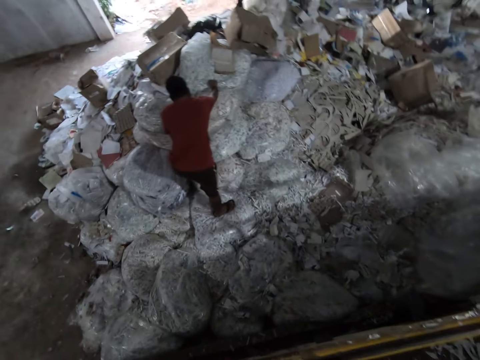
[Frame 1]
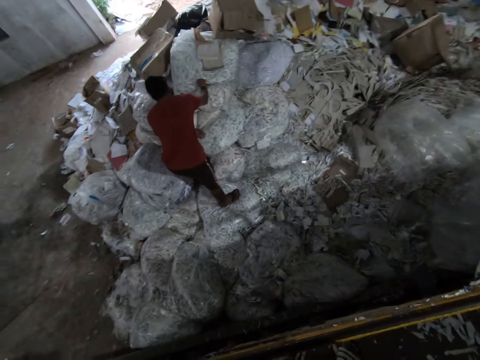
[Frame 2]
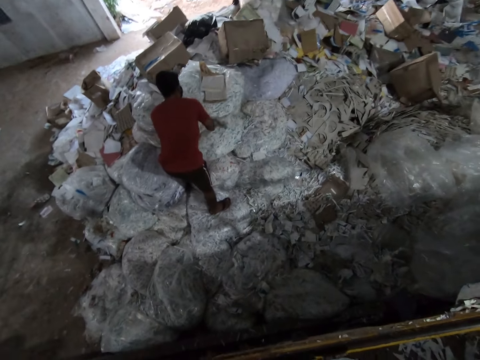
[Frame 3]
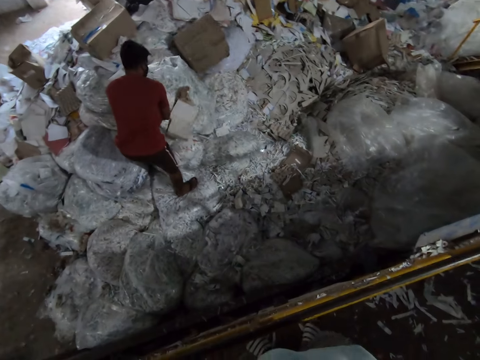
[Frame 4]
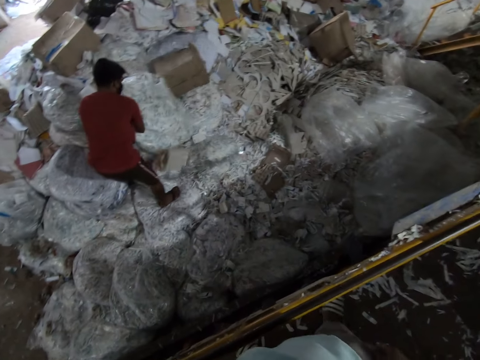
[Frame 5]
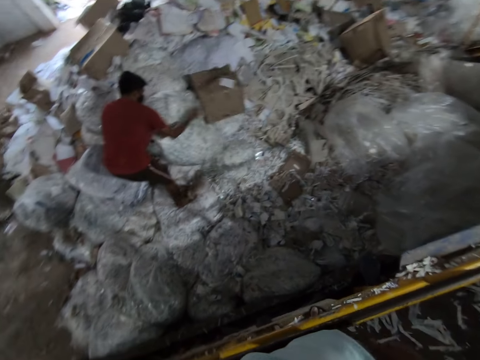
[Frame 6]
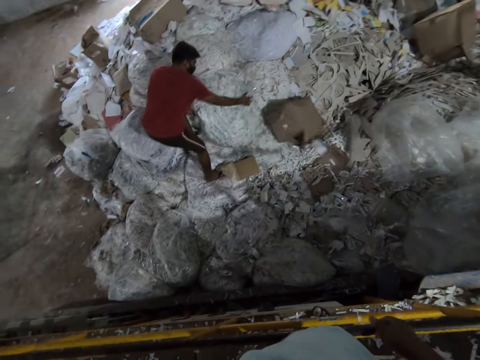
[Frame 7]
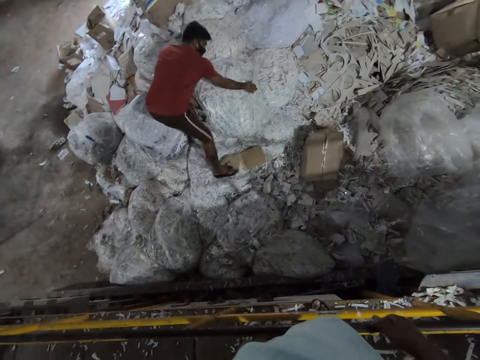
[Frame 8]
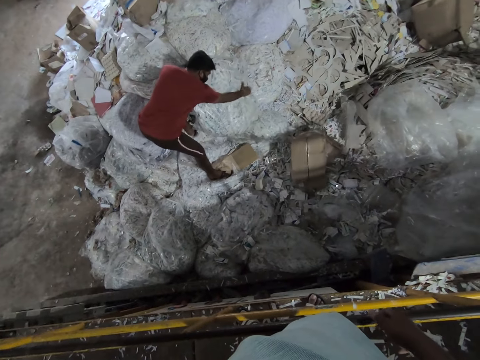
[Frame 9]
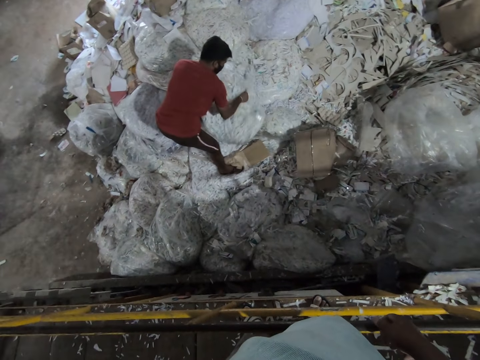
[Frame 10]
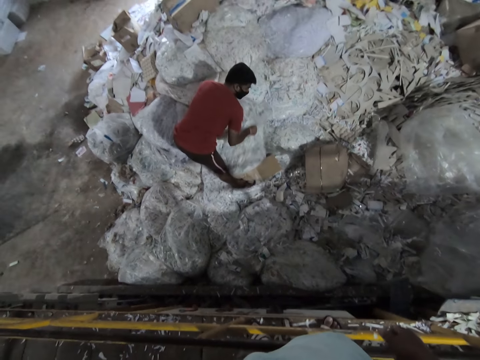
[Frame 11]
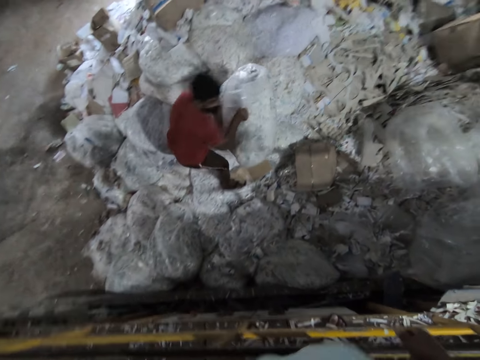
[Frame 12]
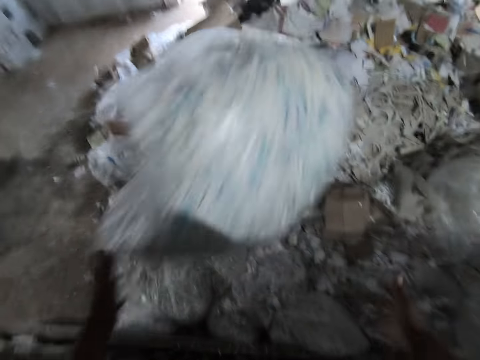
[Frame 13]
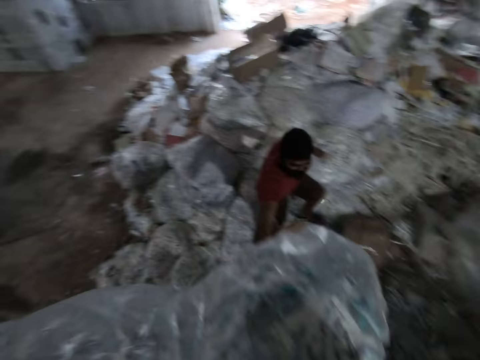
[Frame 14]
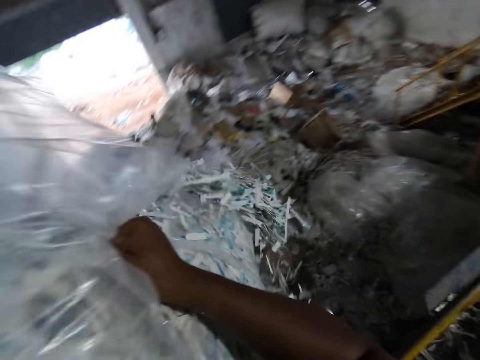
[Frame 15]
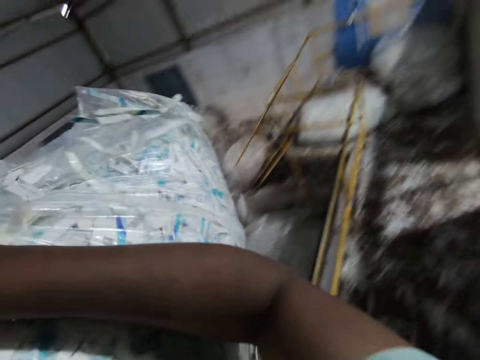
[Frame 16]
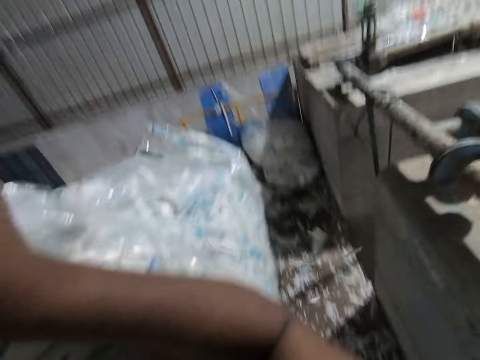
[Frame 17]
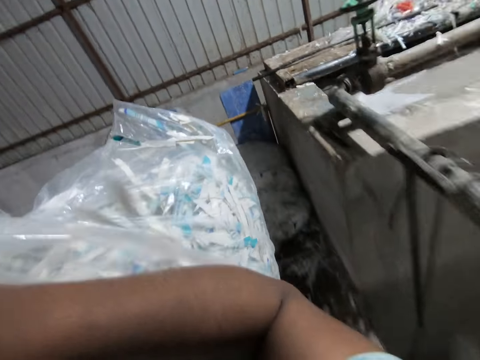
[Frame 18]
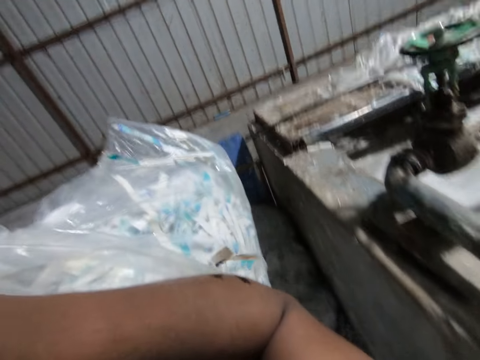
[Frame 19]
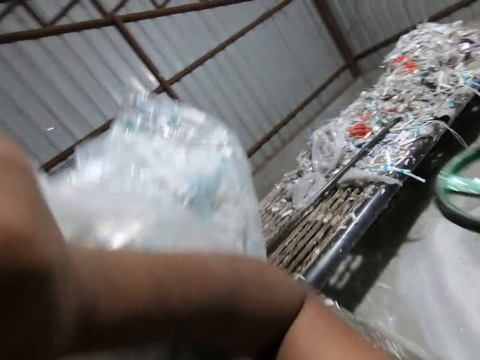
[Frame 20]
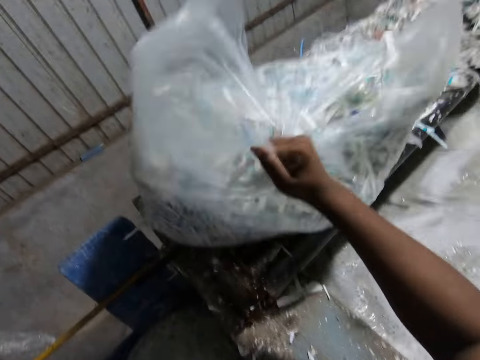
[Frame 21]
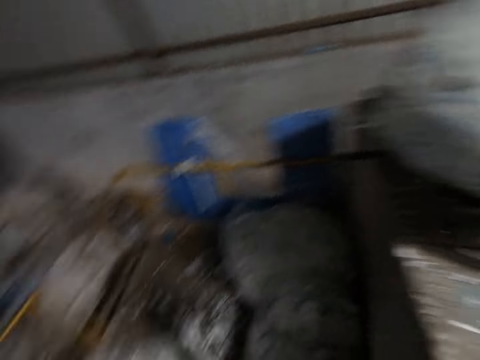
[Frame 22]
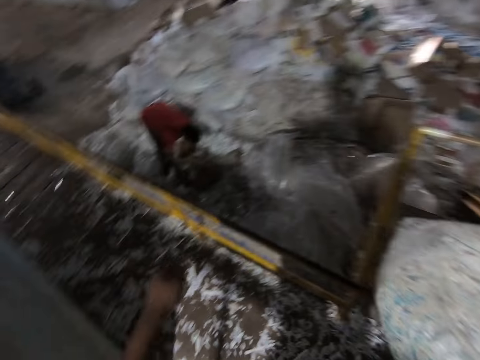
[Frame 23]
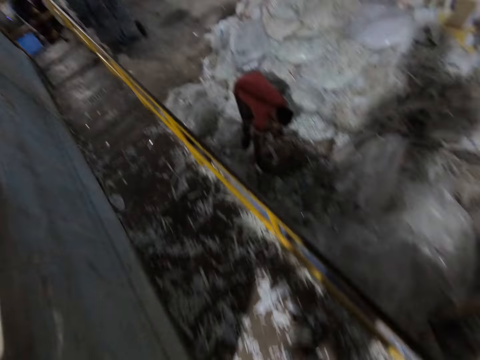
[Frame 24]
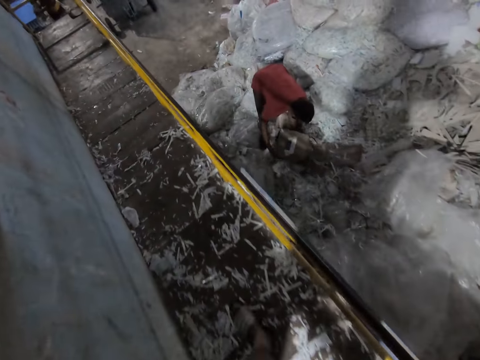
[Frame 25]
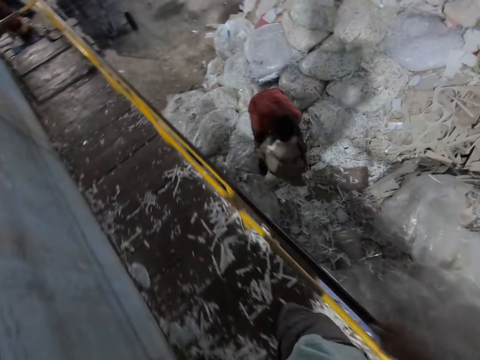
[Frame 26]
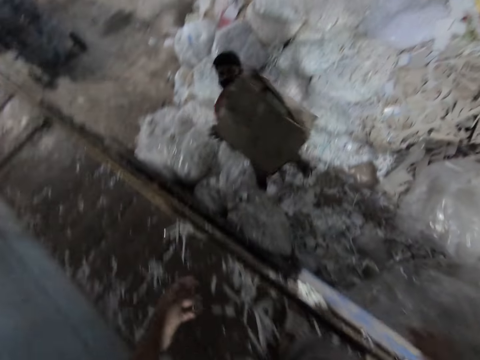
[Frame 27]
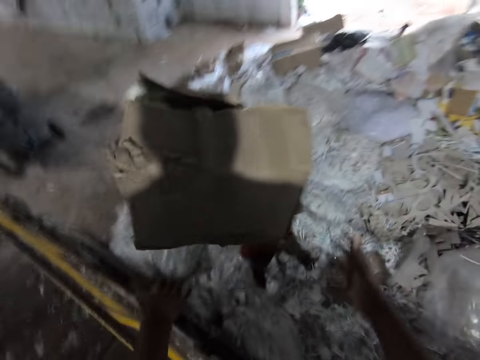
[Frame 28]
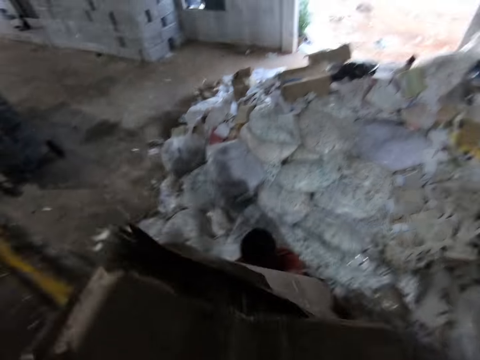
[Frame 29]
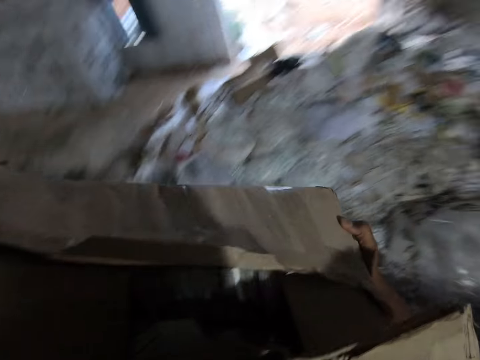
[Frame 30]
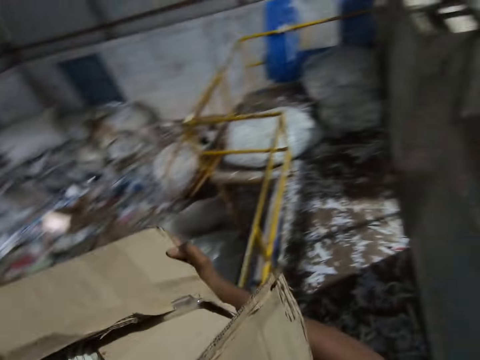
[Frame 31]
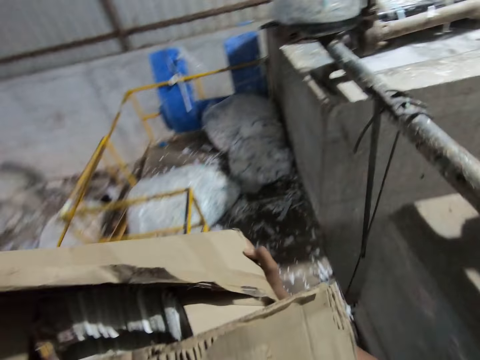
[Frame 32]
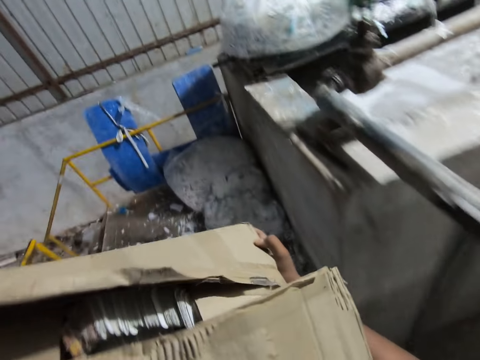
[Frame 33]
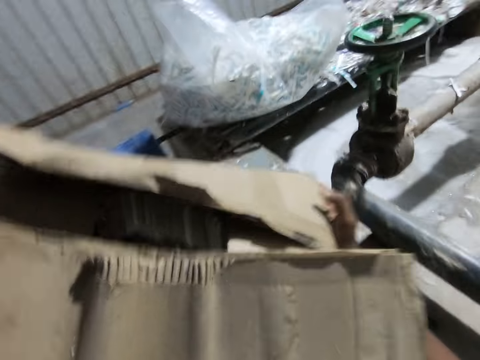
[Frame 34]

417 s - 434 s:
The camera wearer picks paper from the floor. A man pulls a bag of paper shreds on the heap of paper shreds on the floor with his right hand. The man picks up the bag of paper shreds from the heap of paper shreds on the floor with his hands. The man throws the bag of paper shreds to the camera wearer with his hands. The camera wearer catches the bag of paper shreds with his hands. He holds the bag of paper shreds in the hand. He walks on the paper recycling machine platform with the bag of paper shreds in his hands. He drops the bag of paper shreds on the paper recycling machine with his right hand. He walks around the factory. The man picks up a carton of papers from the heap of paper shreds on the floor with his hands. The man gives the carton of papers to the camera wearer and throws the carton of papers to the camera wearer with his hands. The camera wearer catches the carton of papers with his hands. He holds the carton of papers in the hands. He walks on the paper recycling machine platform with the carton of papers in his hands.

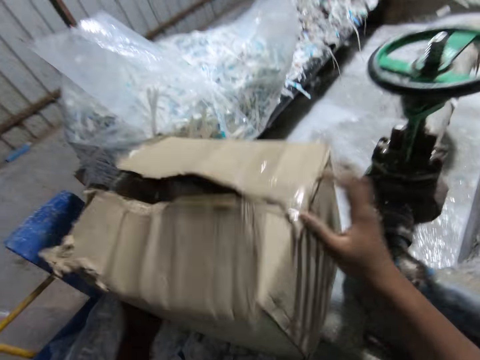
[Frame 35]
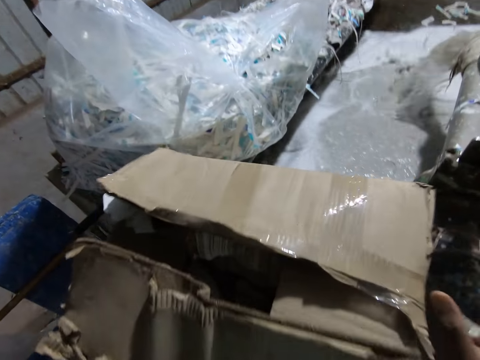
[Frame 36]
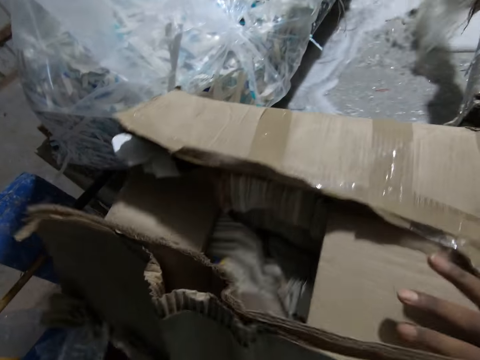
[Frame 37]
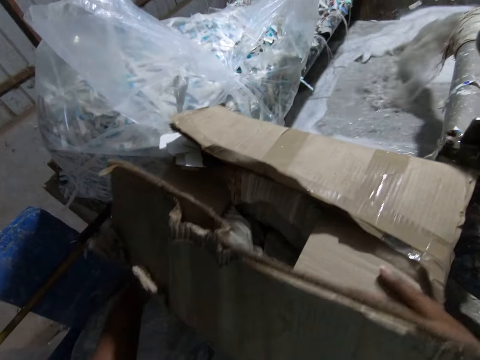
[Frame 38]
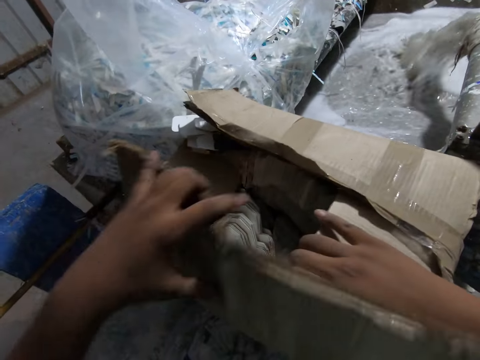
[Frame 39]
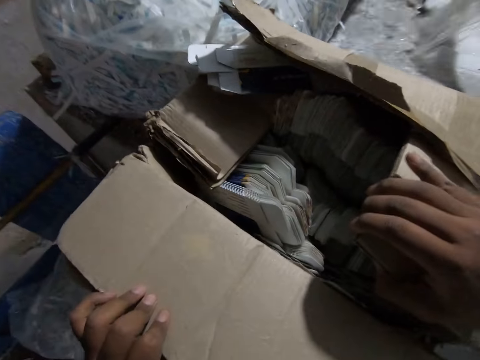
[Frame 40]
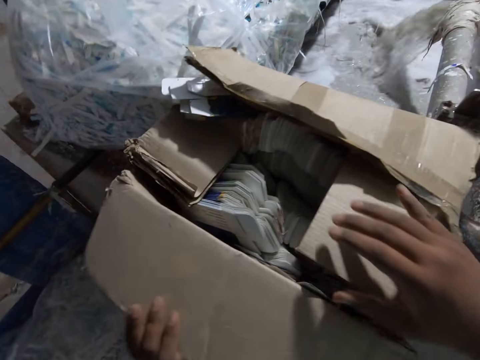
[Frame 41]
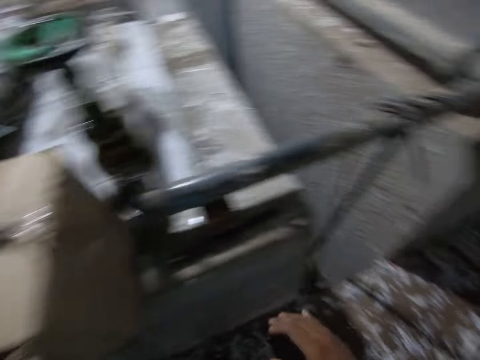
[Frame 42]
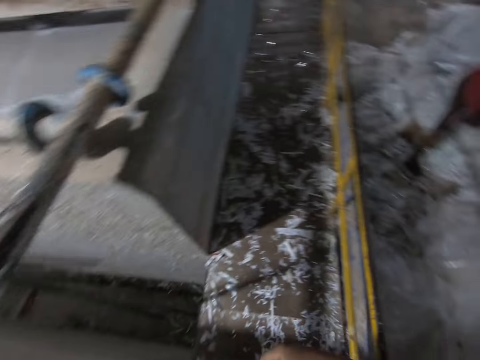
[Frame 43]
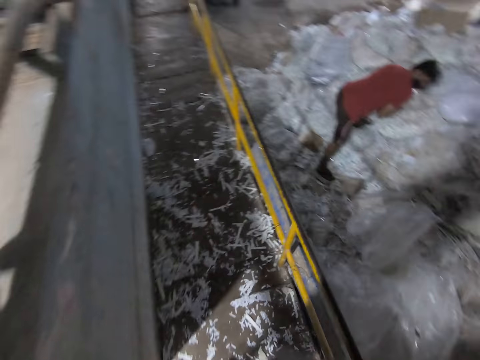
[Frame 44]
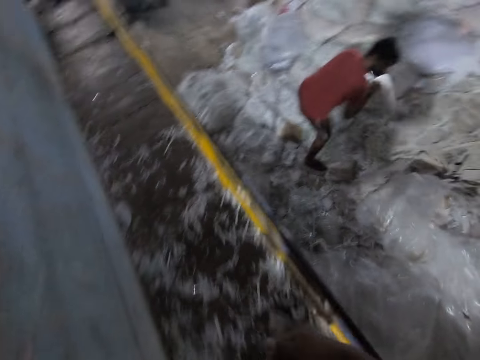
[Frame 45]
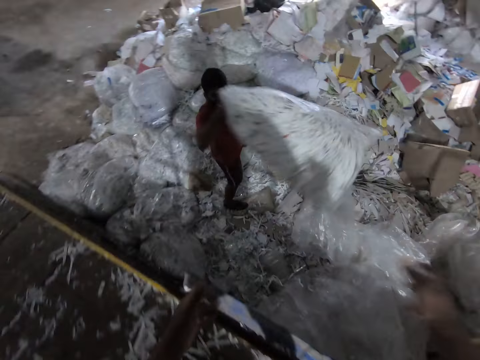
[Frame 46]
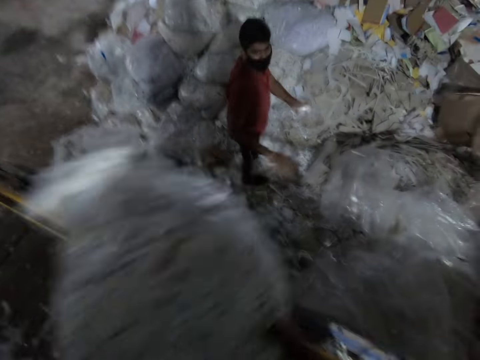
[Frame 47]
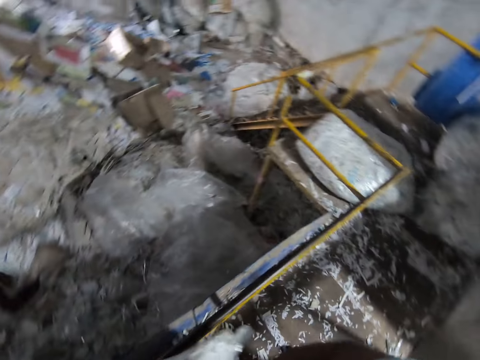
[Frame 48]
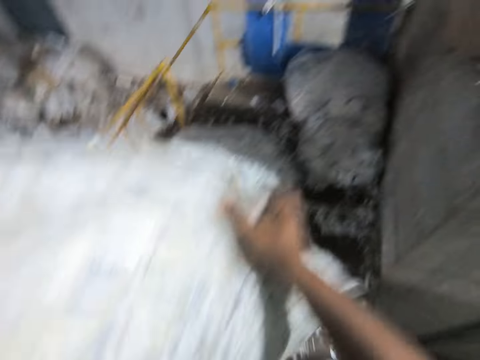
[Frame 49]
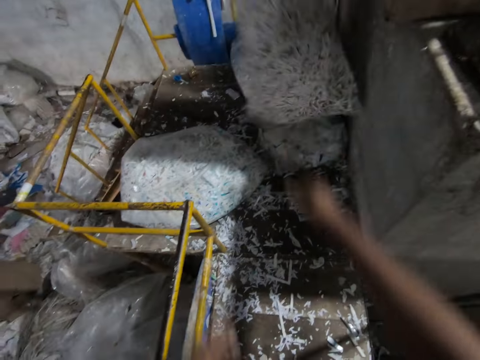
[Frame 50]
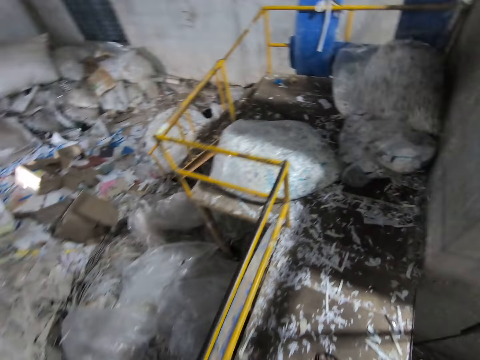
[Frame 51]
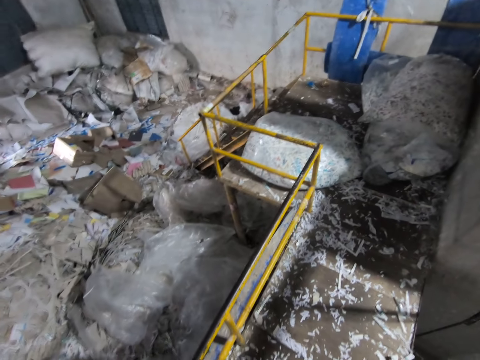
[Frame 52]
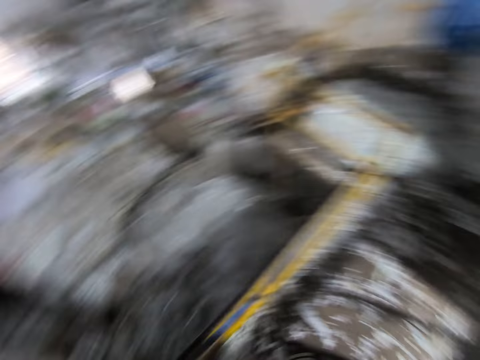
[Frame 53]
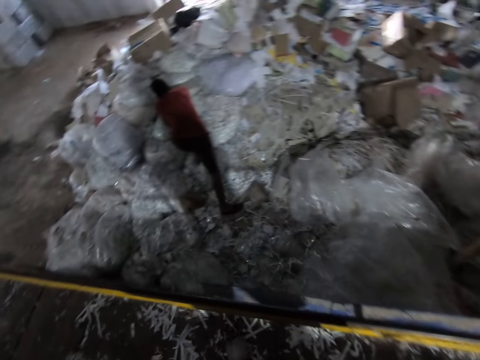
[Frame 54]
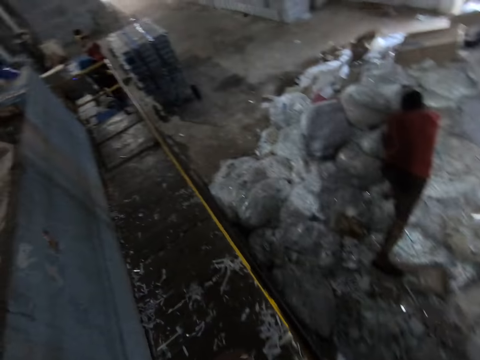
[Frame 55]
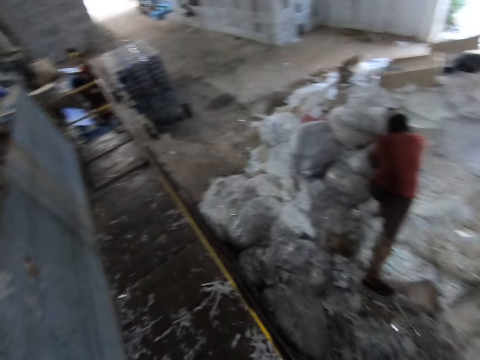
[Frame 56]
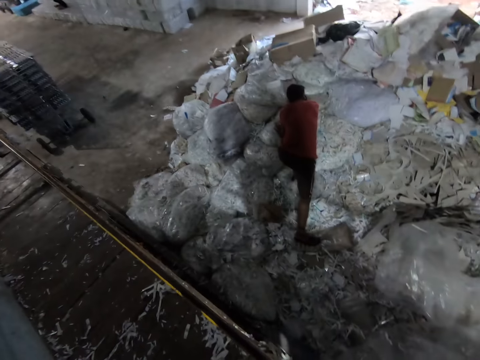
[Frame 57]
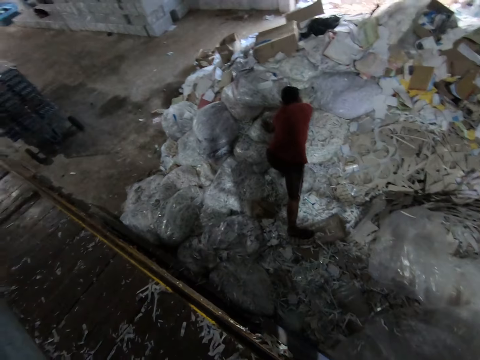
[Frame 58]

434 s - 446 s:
The camera wearer drops the carton of papers on the paper recycling machine platform with his hands. He adjusts the carton of papers on the paper recycling machine with his hands. He opens the carton of papers on the paper recycling machine with his hands. He walks on the paper recycling machine platform. A man picks paper from the floor. The man throws a bag of paper shreds to the camera wearer with his hands. The camera wearer holds the bag of paper shreds in the hand. He catches the bag of paper shreds with his hands. He throws the bag of paper shreds on the paper recycling machine platform with his hands. He stares around the factory. Another man picks a plastic tray from the floor with his left hand. The first man pulls a bag of paper shreds from the heap of paper shreds on the floor with his right hand.
